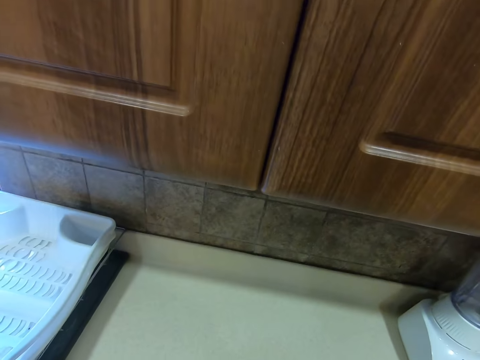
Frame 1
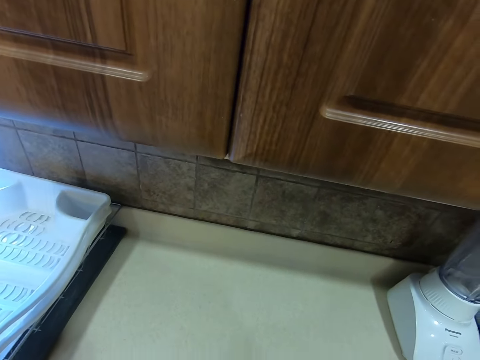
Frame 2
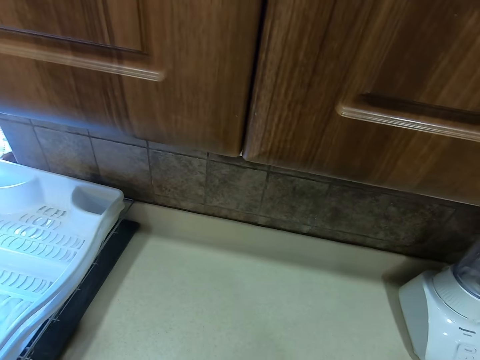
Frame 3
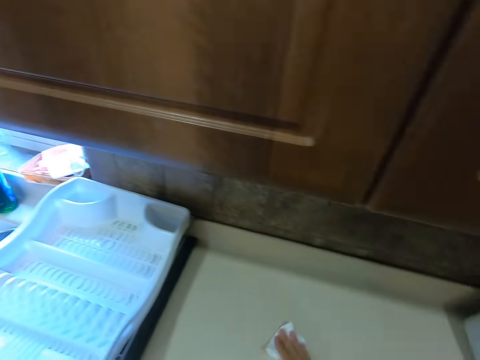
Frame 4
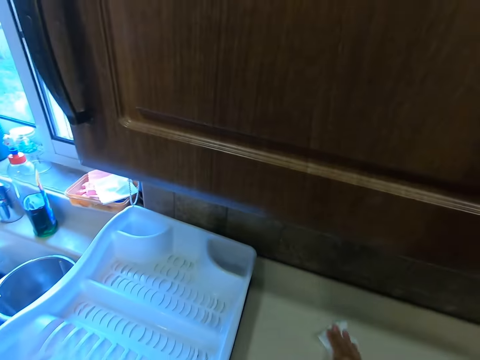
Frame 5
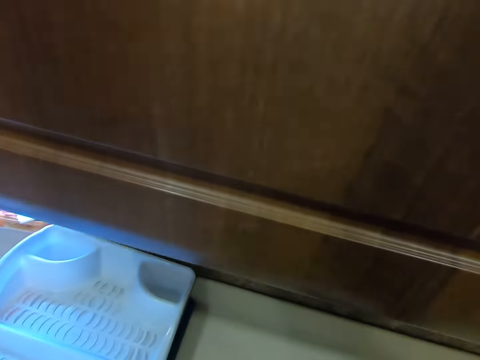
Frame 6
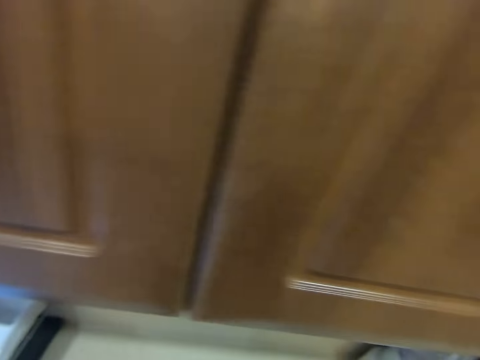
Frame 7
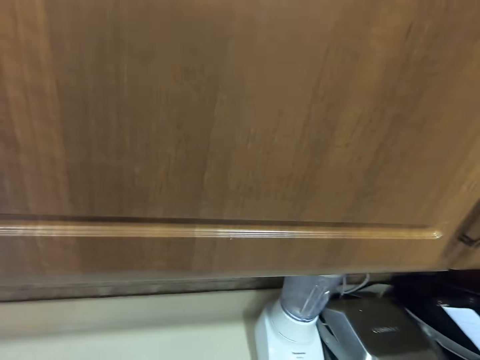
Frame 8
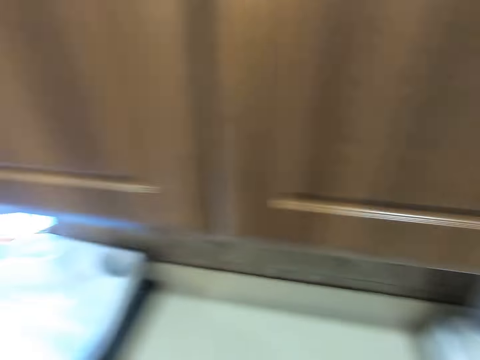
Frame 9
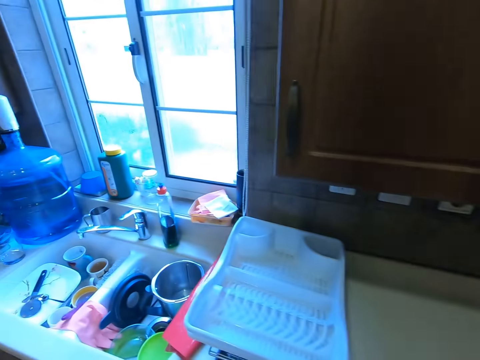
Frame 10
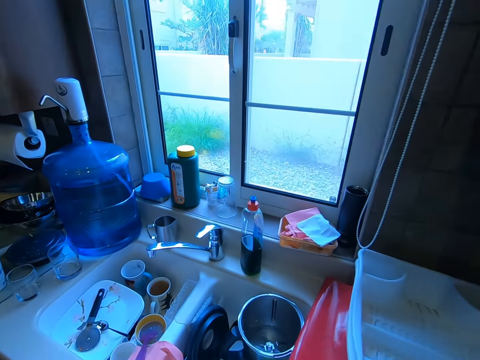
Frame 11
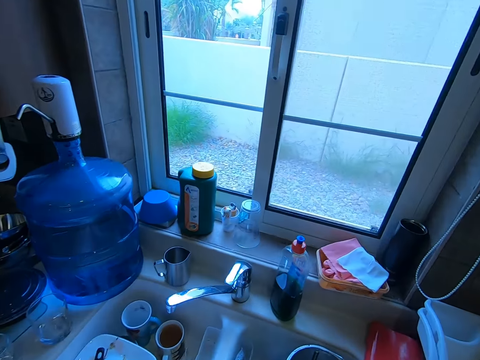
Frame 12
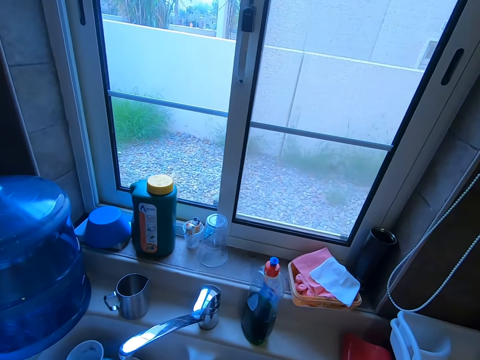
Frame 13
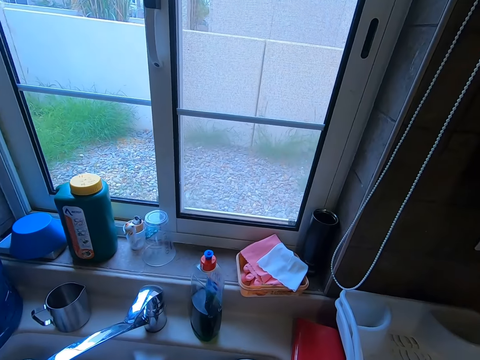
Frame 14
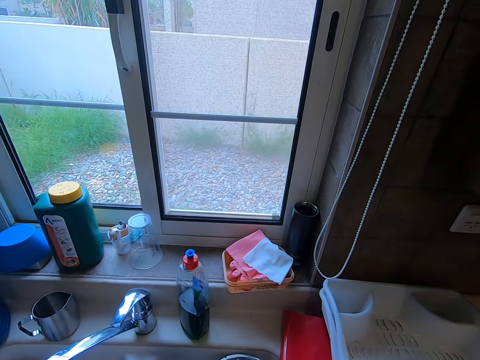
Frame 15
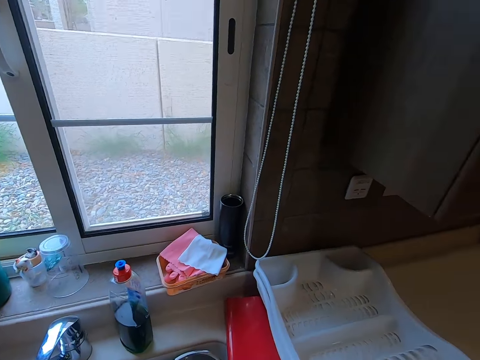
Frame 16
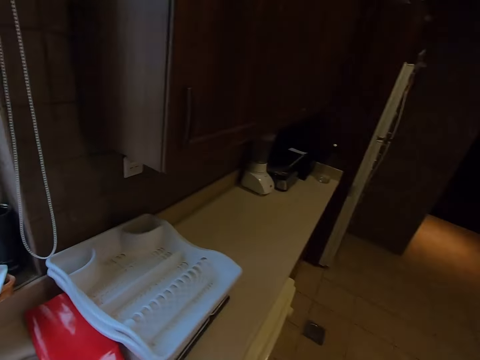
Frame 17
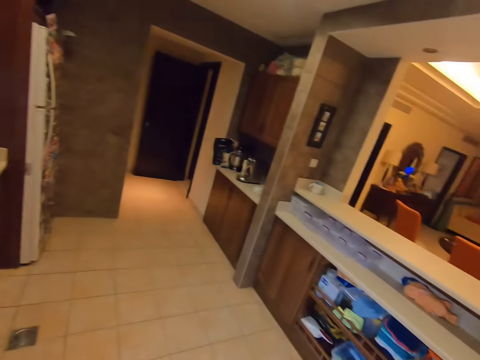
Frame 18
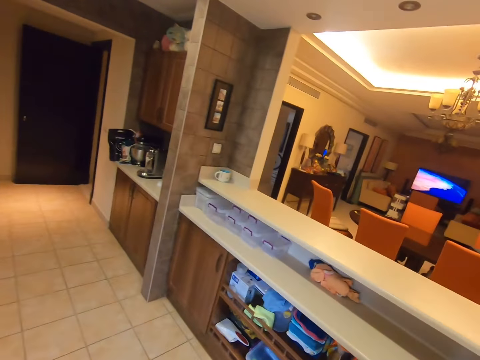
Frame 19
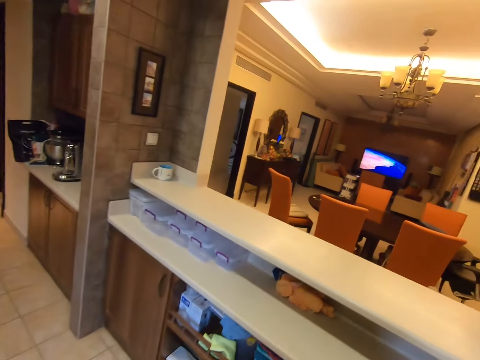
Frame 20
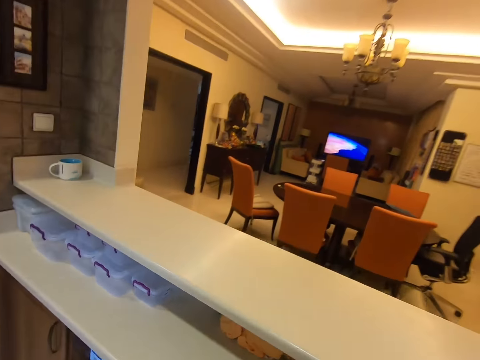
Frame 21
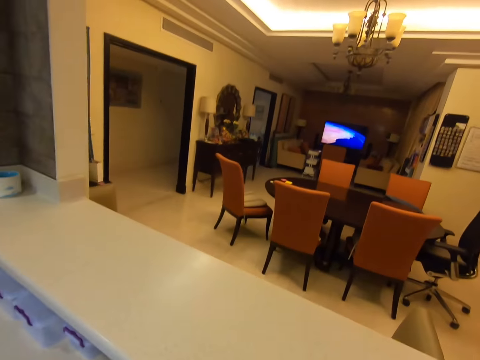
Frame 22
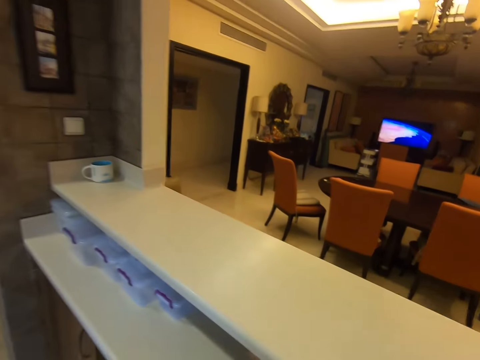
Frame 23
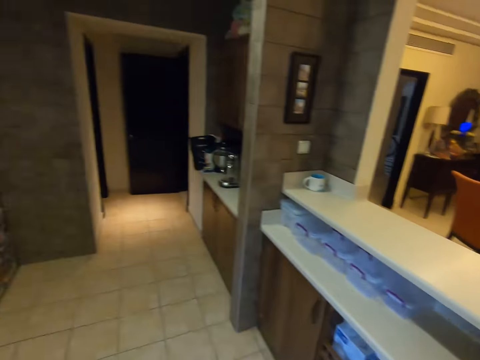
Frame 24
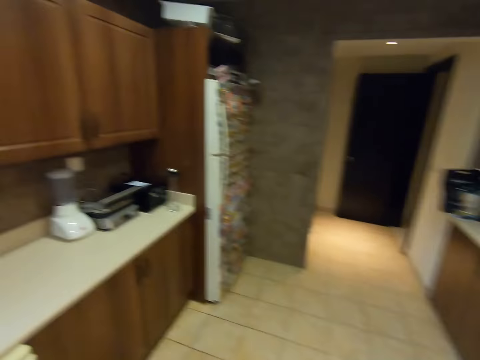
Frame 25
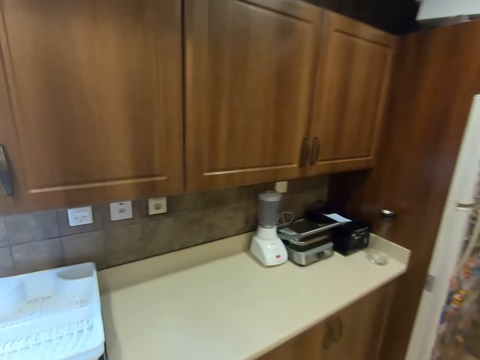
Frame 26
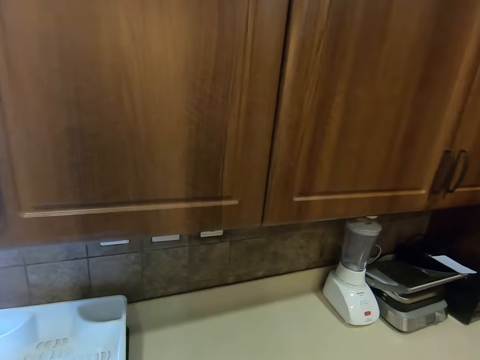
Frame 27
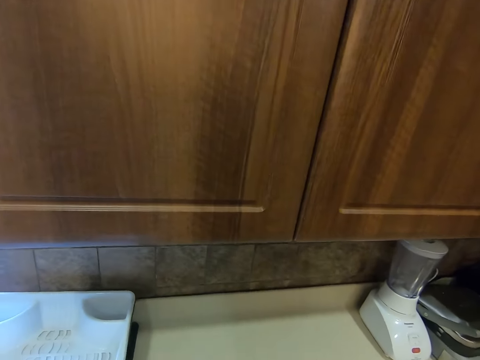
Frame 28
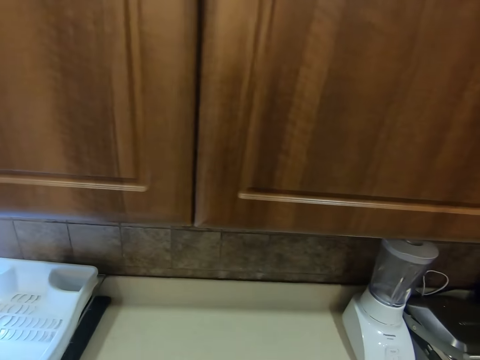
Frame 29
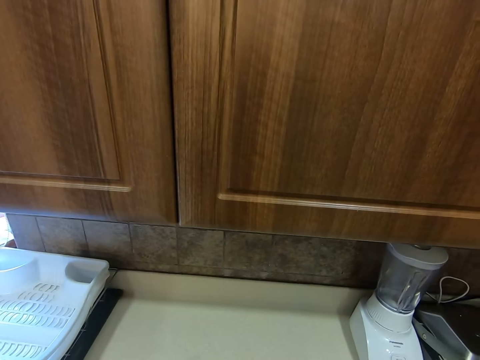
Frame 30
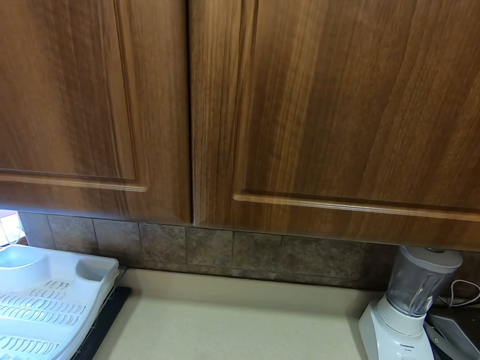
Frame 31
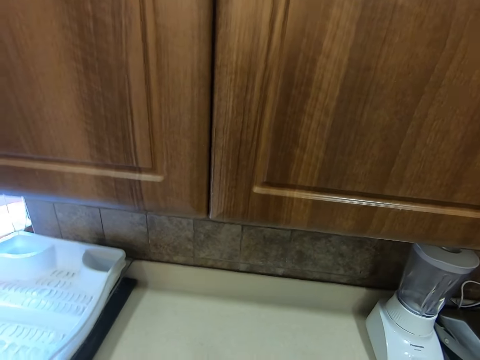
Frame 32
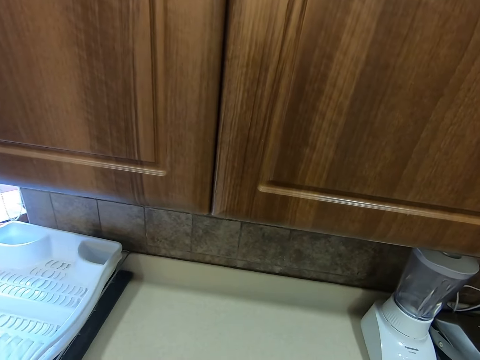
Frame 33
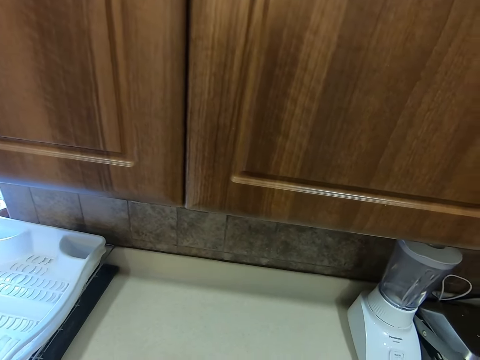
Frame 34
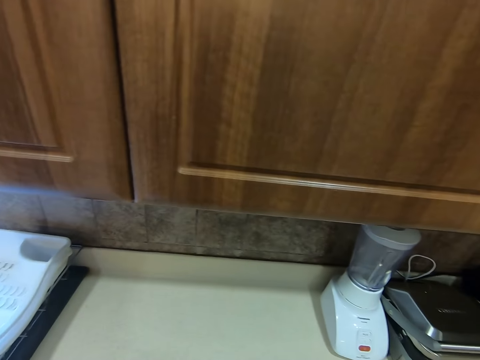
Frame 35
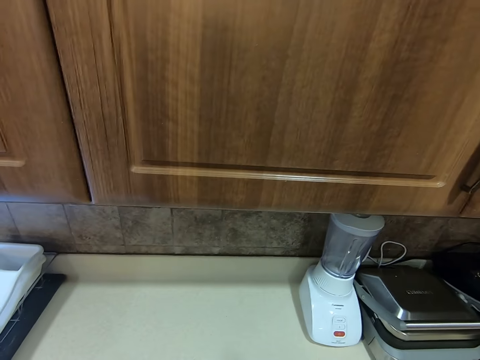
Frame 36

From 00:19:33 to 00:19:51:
The camera wearer wipes the kitchen bench. They move to the sink. They turn right. They walk forward. They turn back. They walk right.

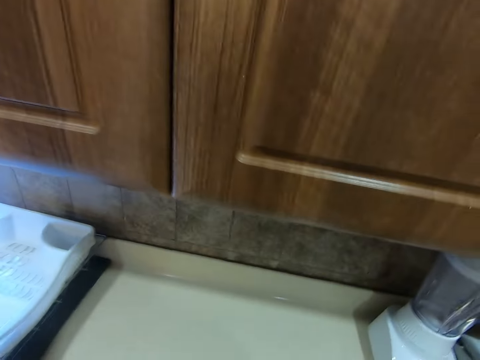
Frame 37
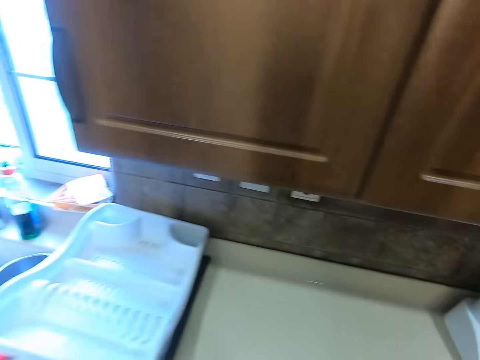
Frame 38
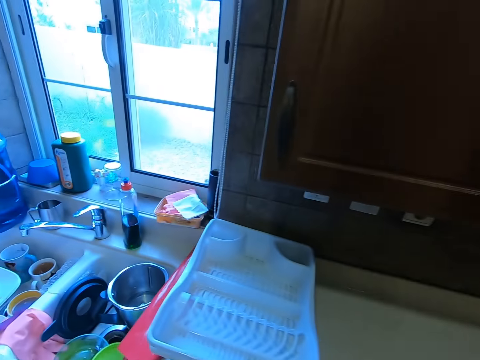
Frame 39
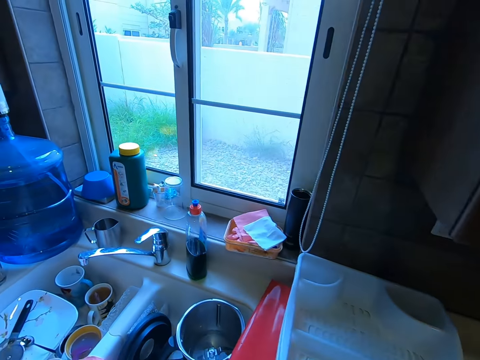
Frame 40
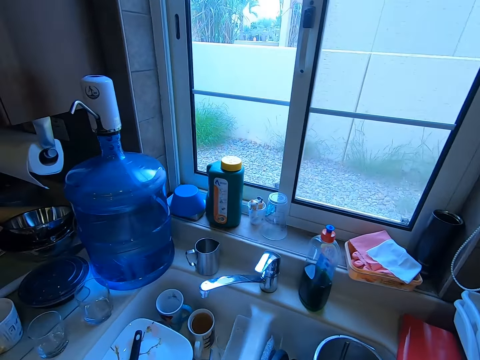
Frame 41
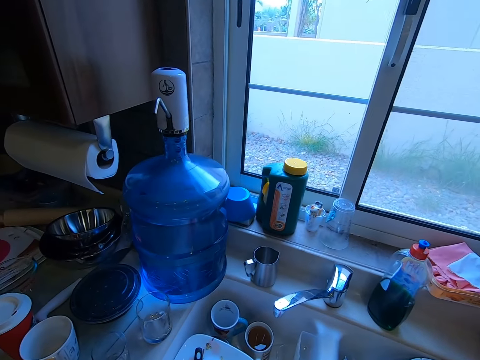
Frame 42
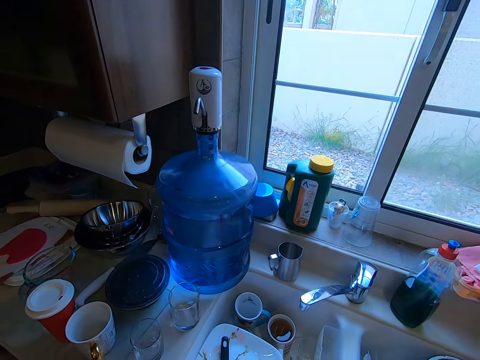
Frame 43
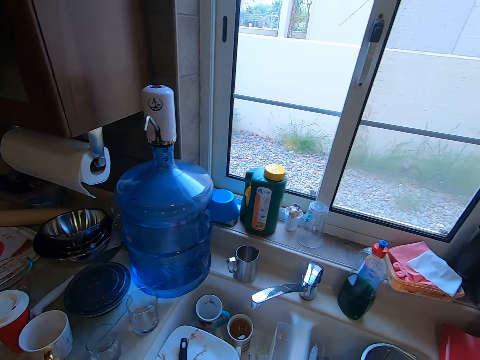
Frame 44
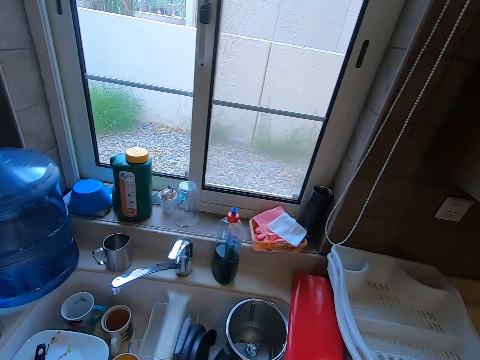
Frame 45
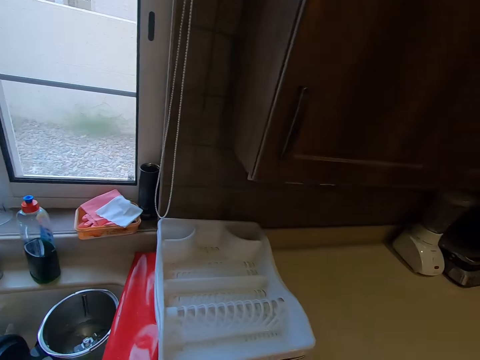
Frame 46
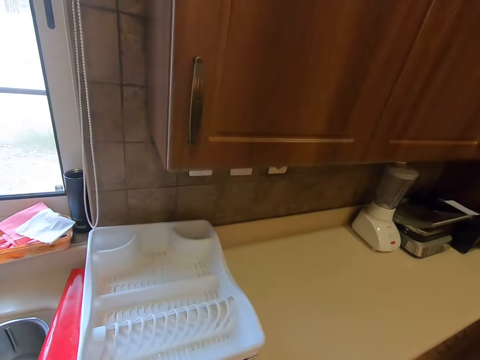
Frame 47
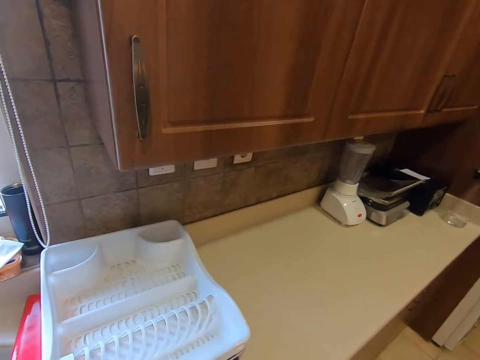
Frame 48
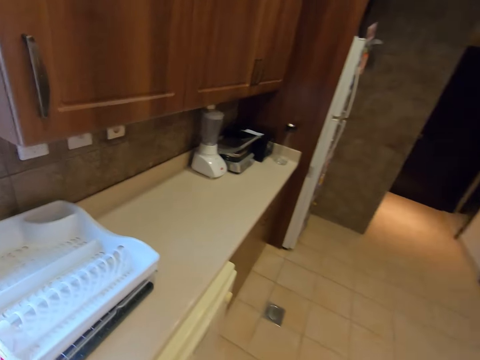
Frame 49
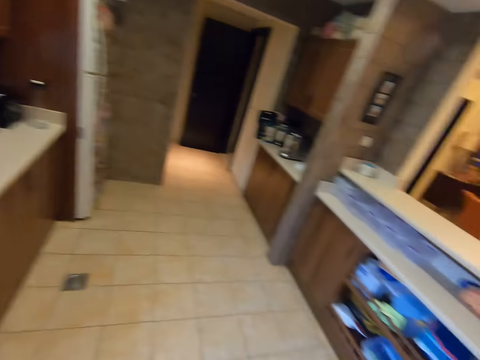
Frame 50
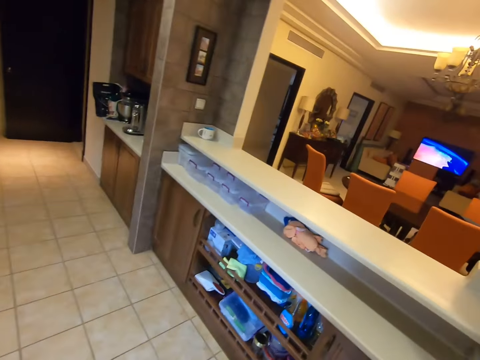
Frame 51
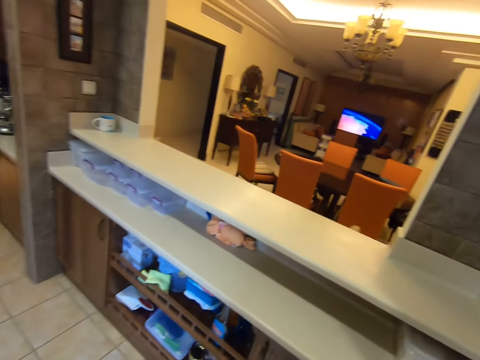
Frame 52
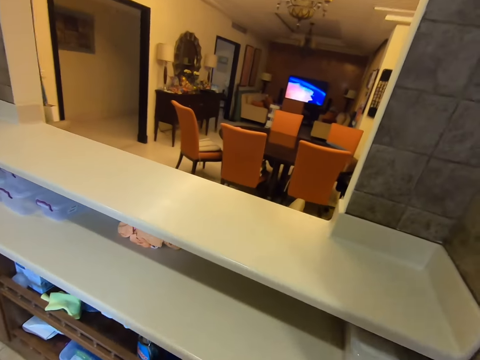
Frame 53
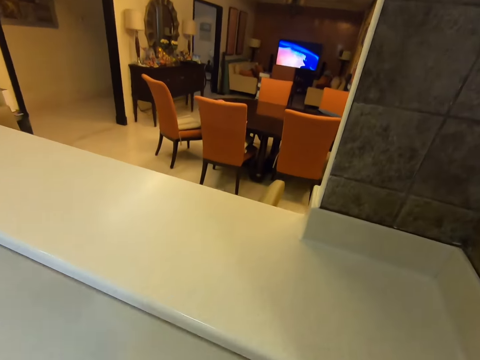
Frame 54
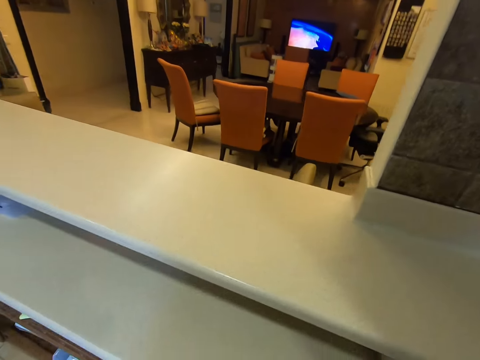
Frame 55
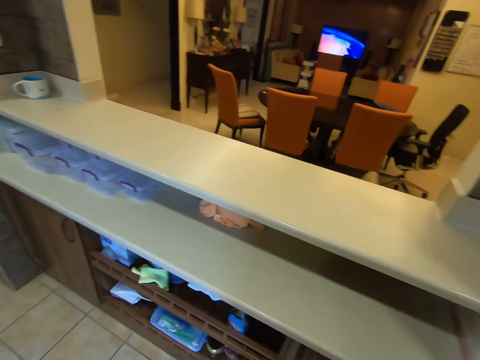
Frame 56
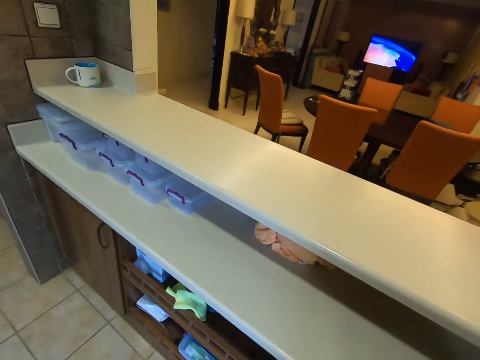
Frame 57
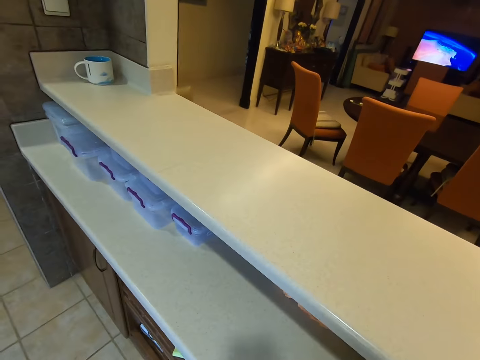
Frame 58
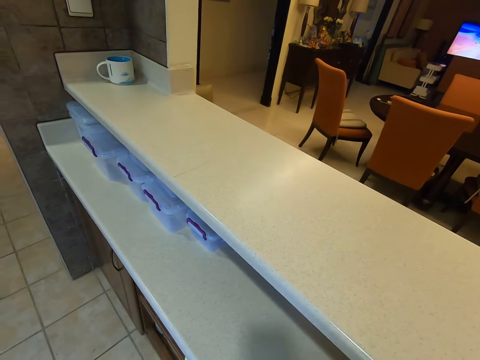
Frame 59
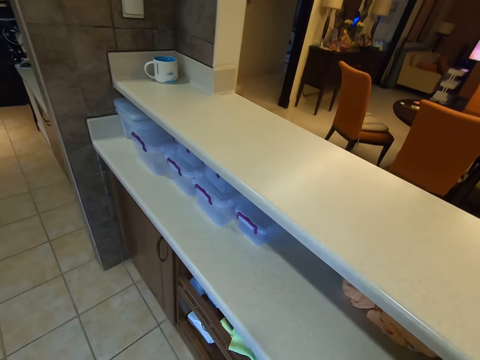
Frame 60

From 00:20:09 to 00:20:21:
The camera wearer moves to the sink. They turn back. They walk forward.
